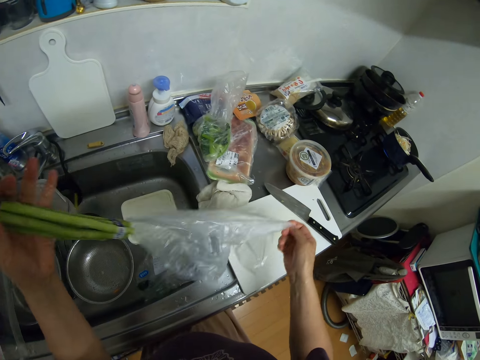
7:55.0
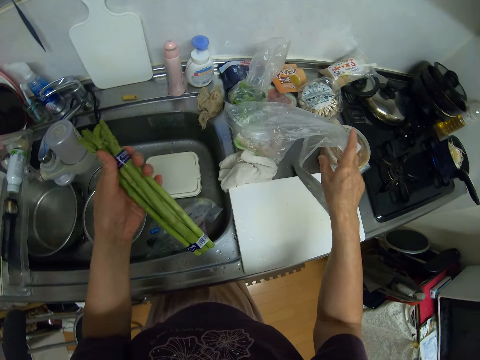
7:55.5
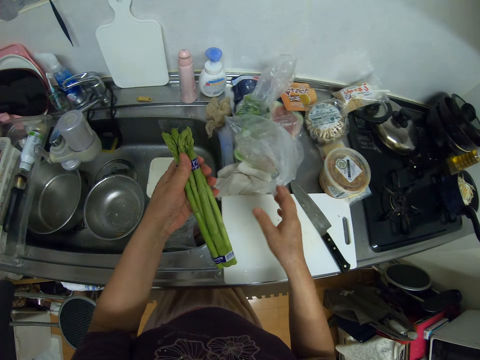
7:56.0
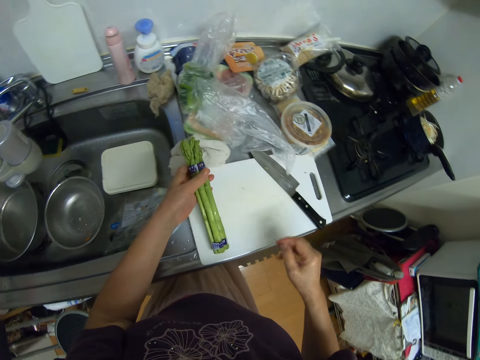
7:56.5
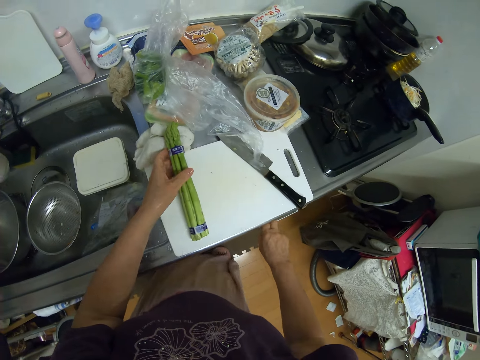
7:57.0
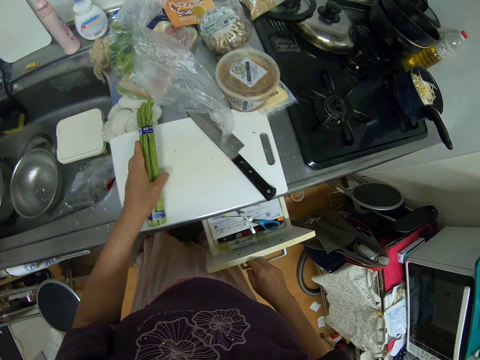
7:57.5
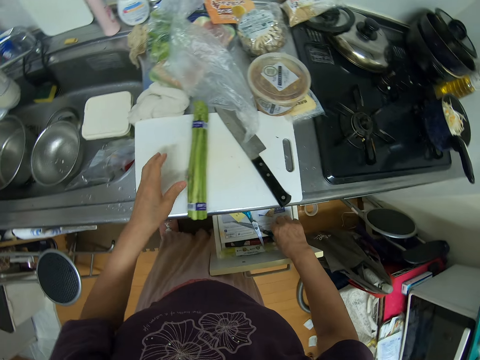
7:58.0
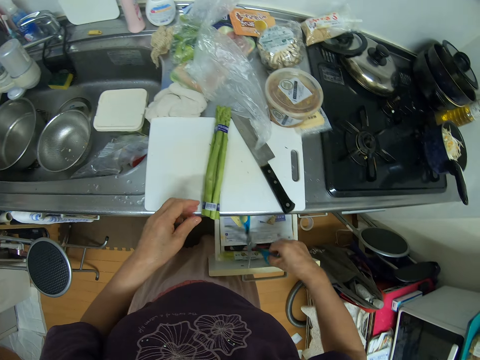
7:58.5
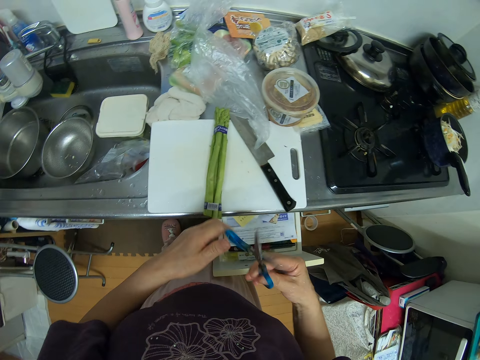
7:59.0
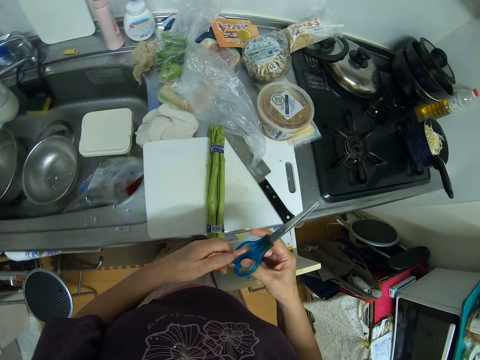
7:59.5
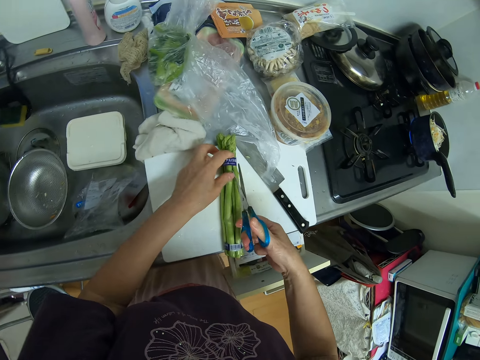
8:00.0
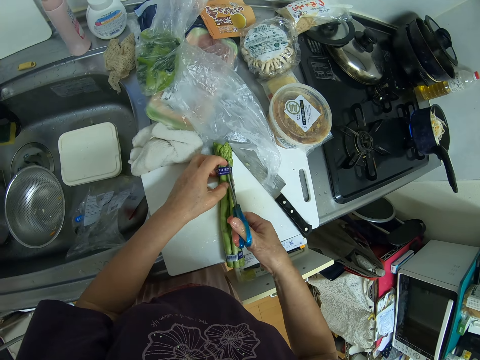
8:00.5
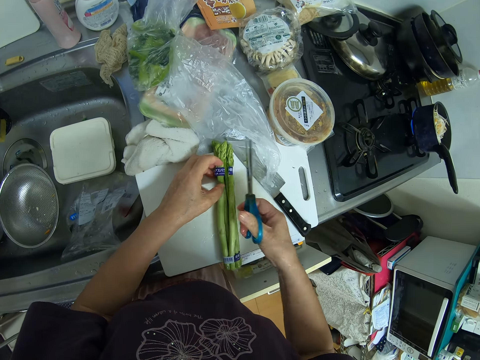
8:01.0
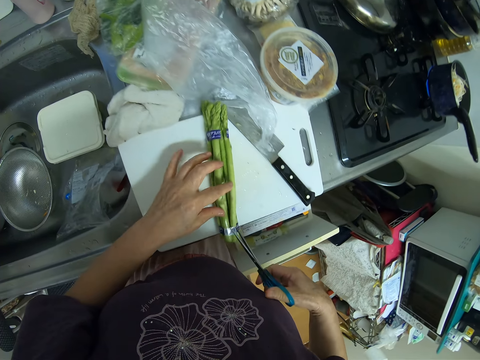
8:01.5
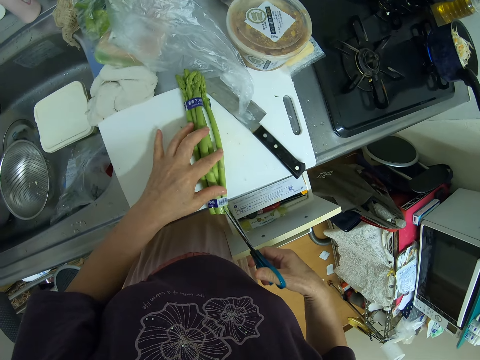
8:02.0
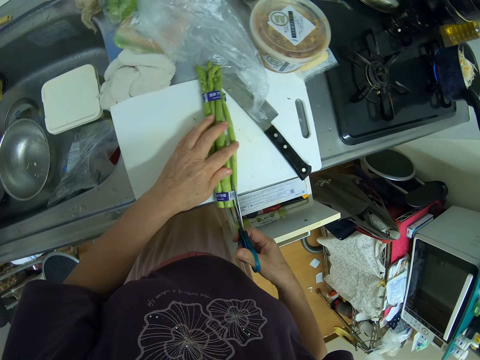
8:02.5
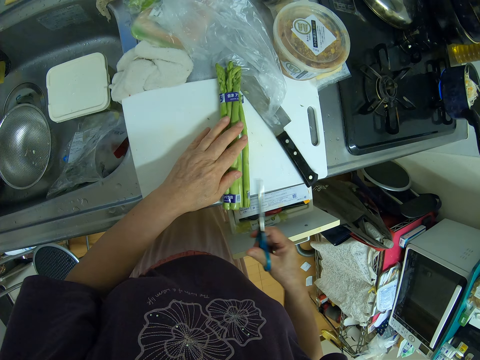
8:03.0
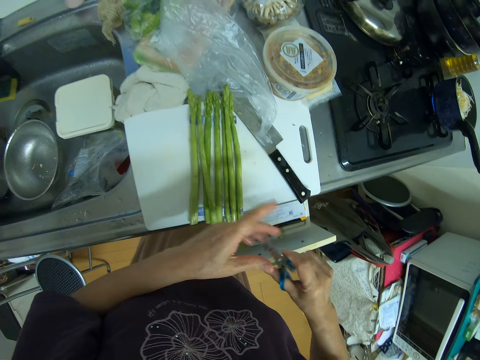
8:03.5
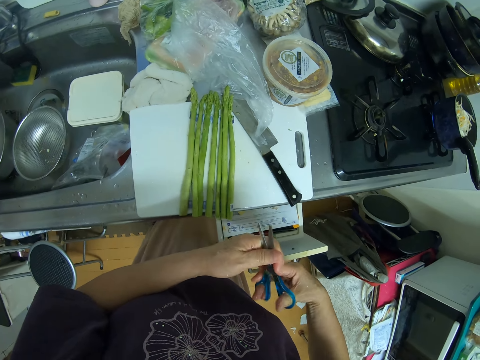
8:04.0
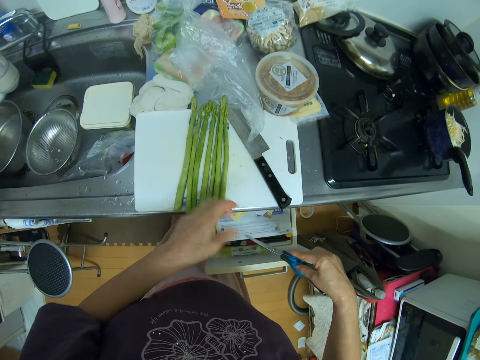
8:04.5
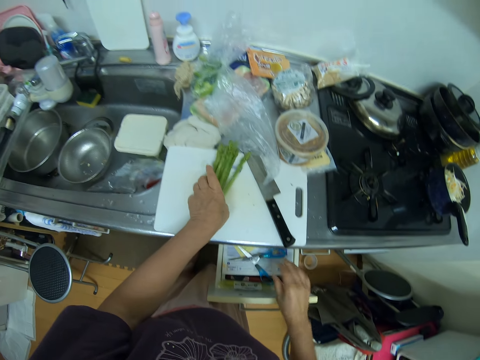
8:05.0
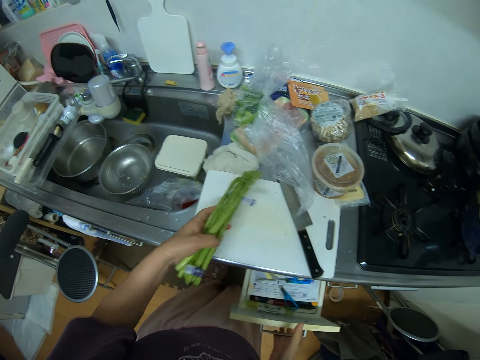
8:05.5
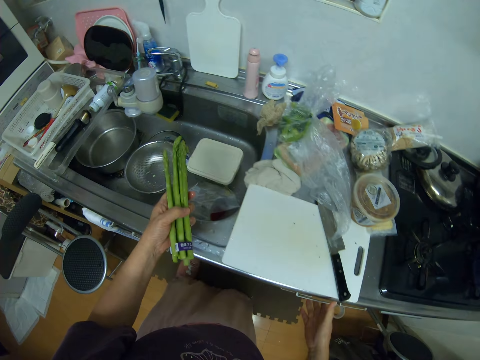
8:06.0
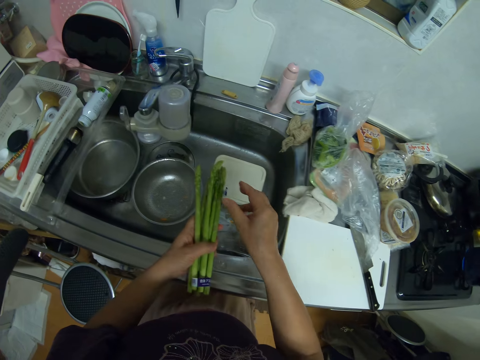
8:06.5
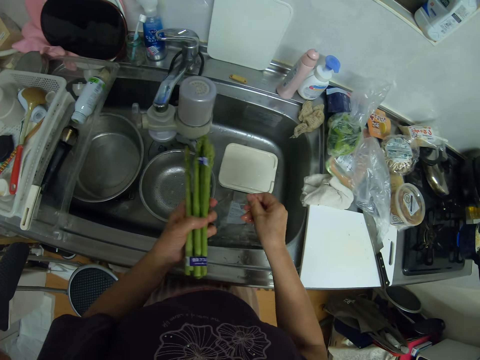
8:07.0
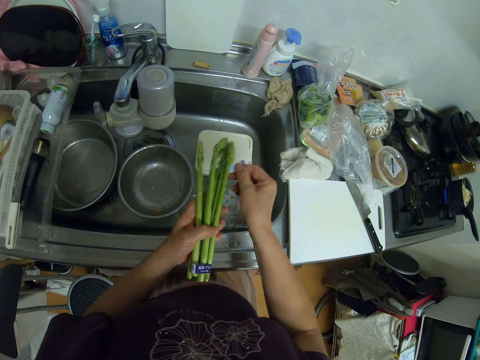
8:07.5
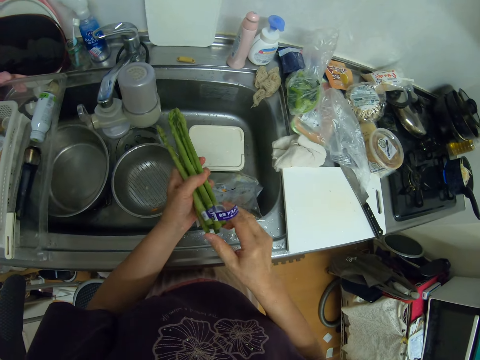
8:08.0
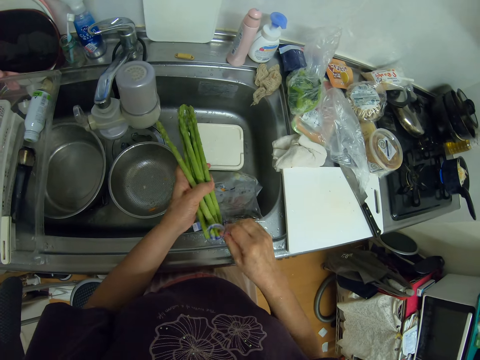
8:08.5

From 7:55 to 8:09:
The camera wearer drops the nylon on the cabinet. They drop the bunch of celery on the chopping board. They open a cutlery drawer under the cabinet. They pick out a pair of scissors from the cutlery drawer. They cut the rope of the bunch of celery with the scissors. They remove the scissors from their hands. They drop the scissors in the cutlery drawer. They pack the celeries from the chopping board. They close the cutlery drawer. They remove the rope from the celeries.

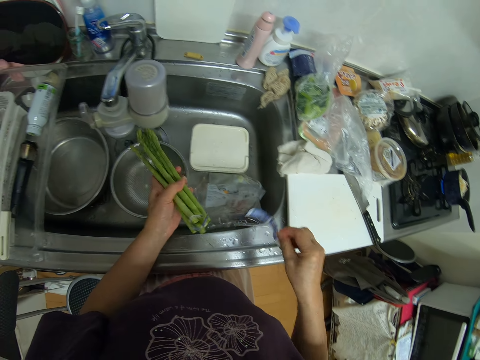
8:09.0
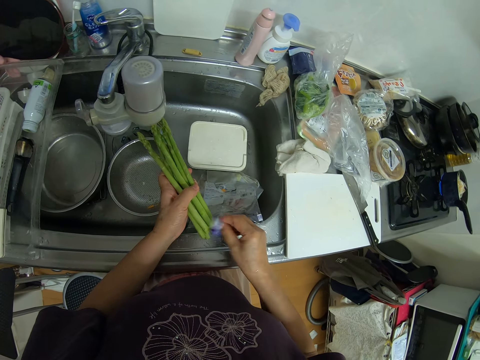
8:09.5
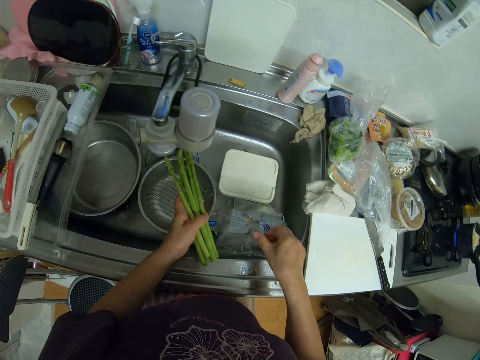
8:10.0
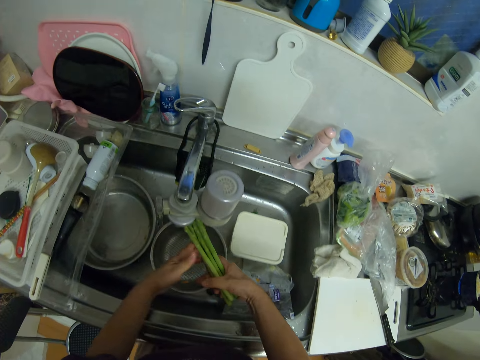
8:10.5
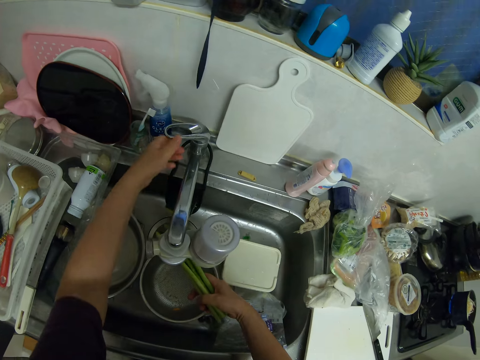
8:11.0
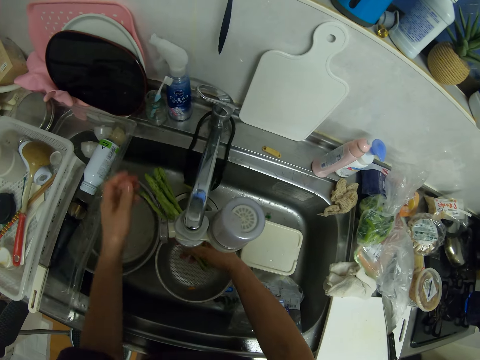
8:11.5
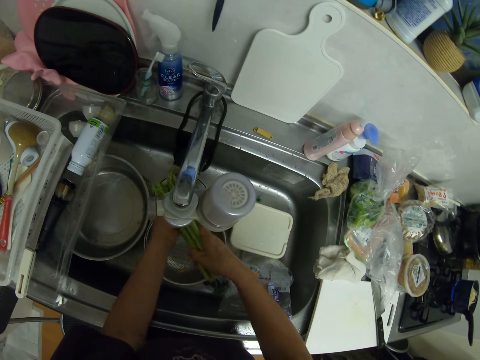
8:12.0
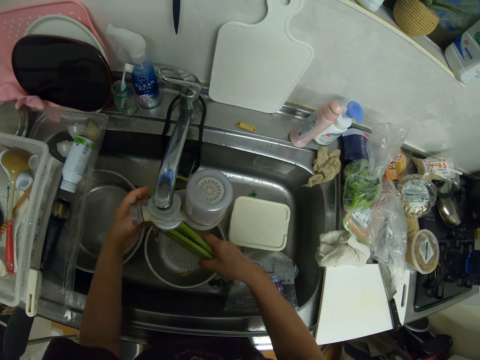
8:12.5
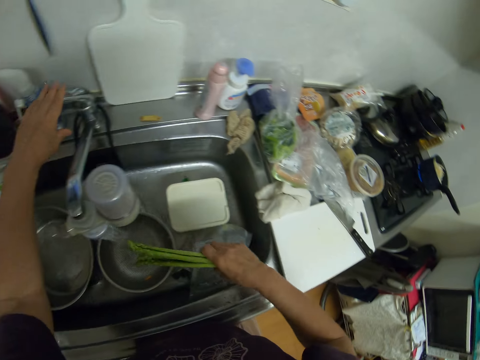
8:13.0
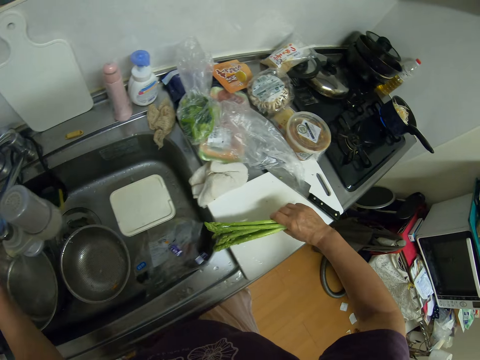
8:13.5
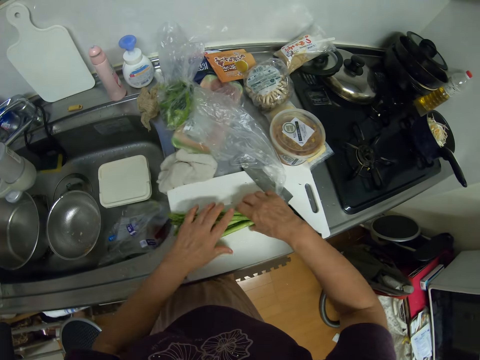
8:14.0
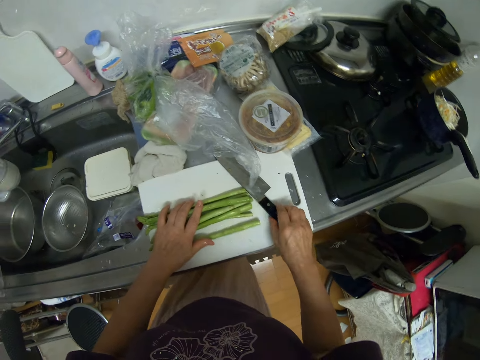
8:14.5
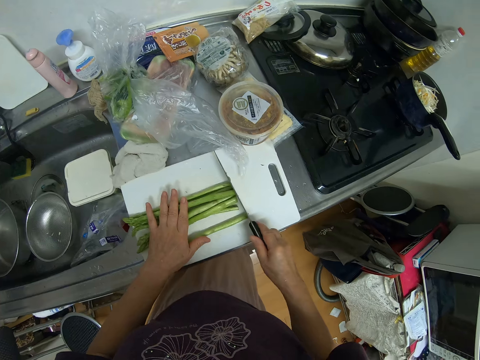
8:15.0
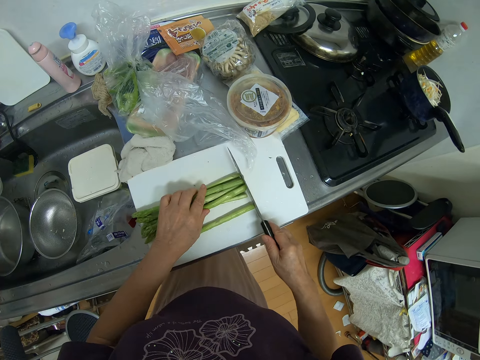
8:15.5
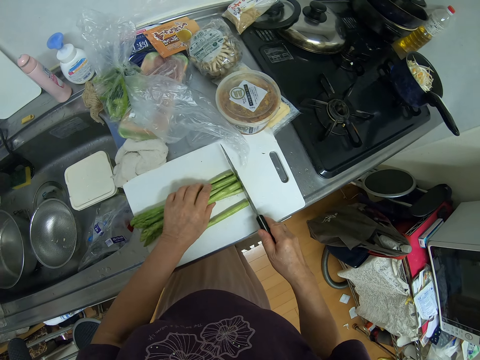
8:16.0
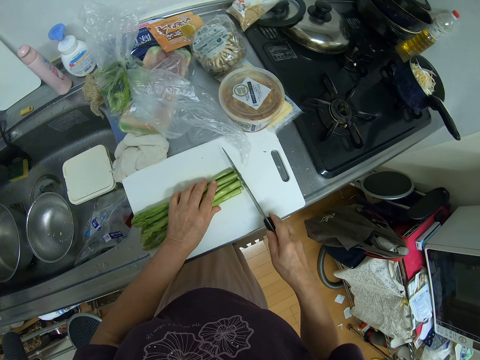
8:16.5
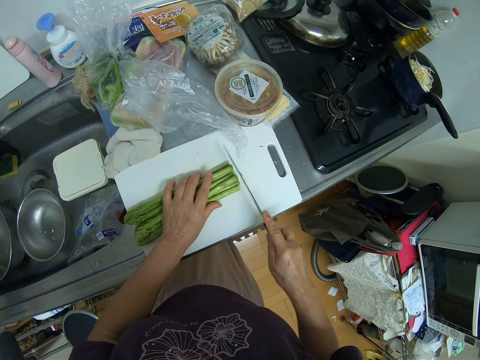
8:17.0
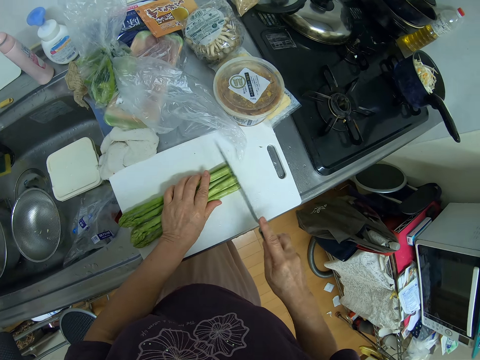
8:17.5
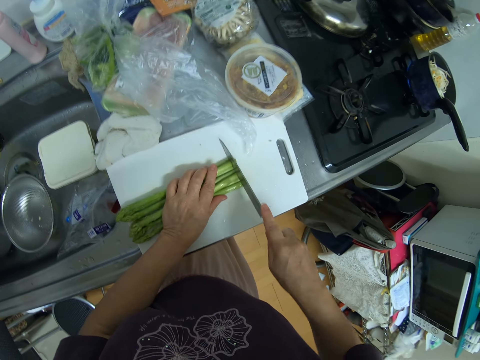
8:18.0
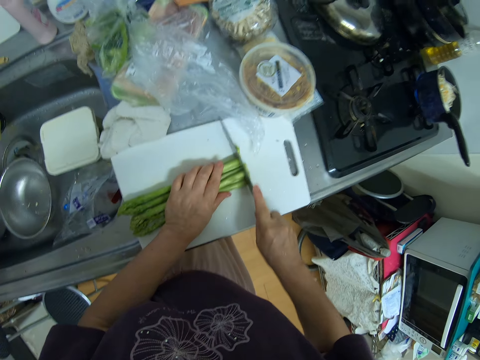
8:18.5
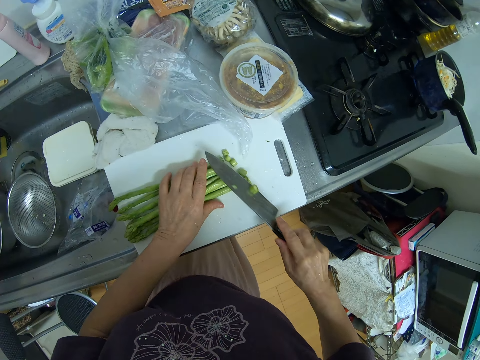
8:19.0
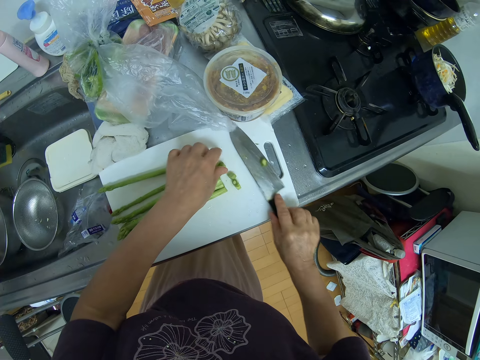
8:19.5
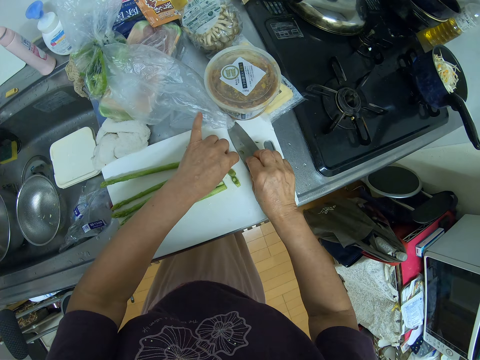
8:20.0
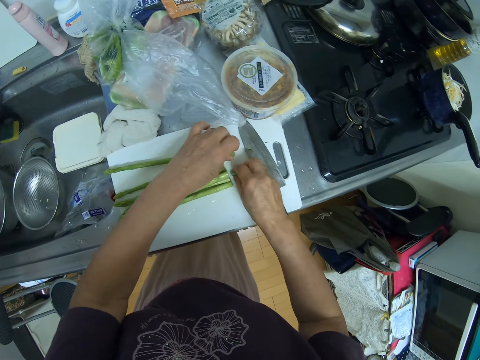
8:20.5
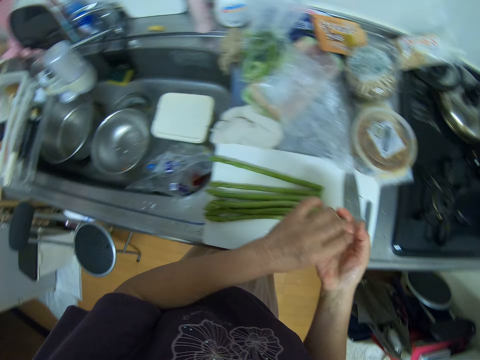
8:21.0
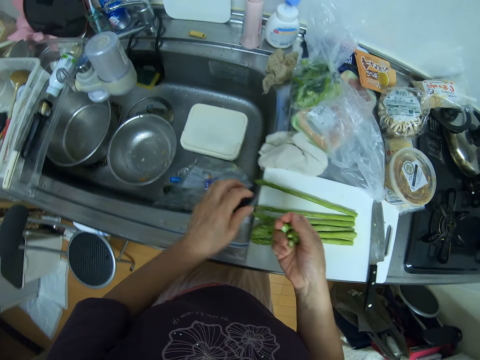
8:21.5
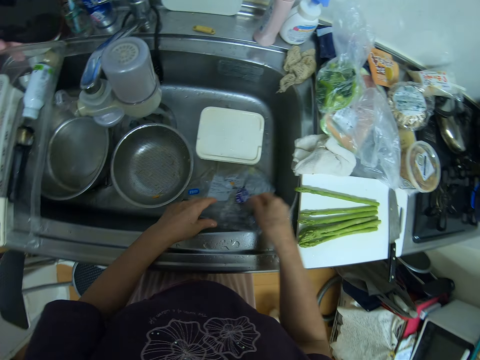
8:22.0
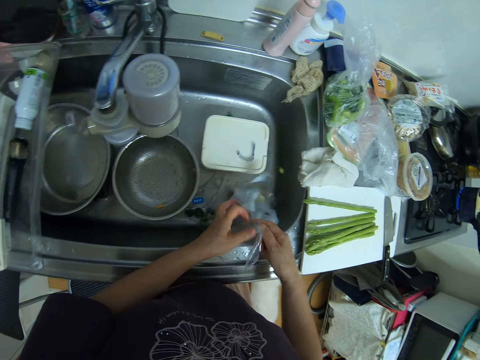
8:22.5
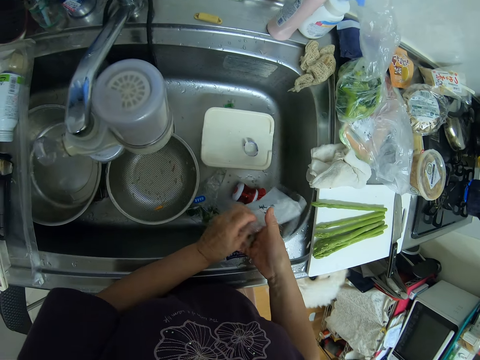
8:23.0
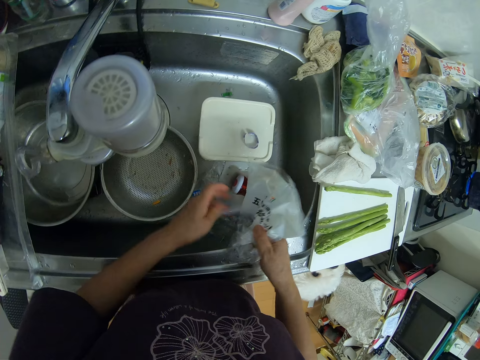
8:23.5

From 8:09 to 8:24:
The camera wearer drops the papers in the sink. They open the sink tap. They put the celeries under the sink tap. They rinse the celeries with water from the sink tap. They close the sink tap. They put the celeries on the chopping board. They pick up the knife from the chopping board. They cut the edges of the celeries. They drop the knife on the chopping board. They pick up the pieces of celeries on the chopping board. They pick up the empty paper bag in the sink. They pour the pieces of celeries and other dirt into the nylon in the sink.
